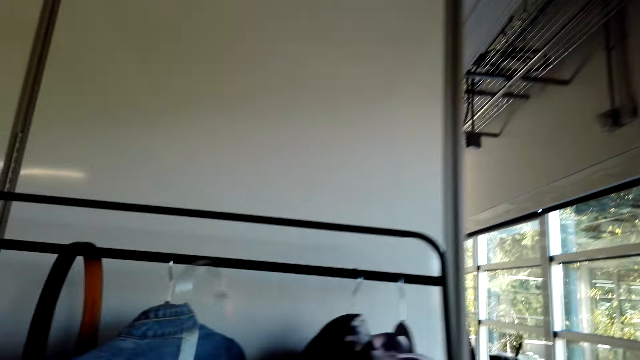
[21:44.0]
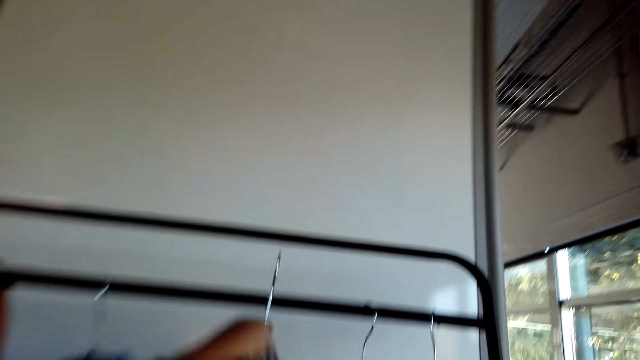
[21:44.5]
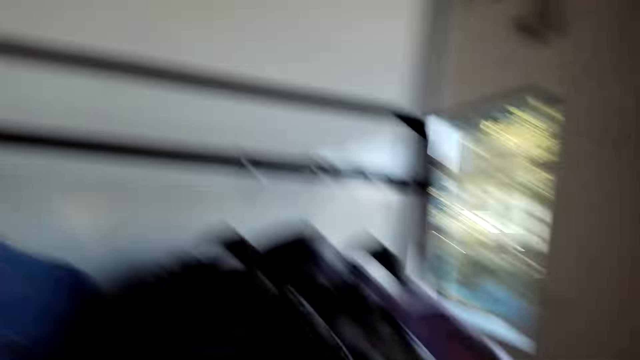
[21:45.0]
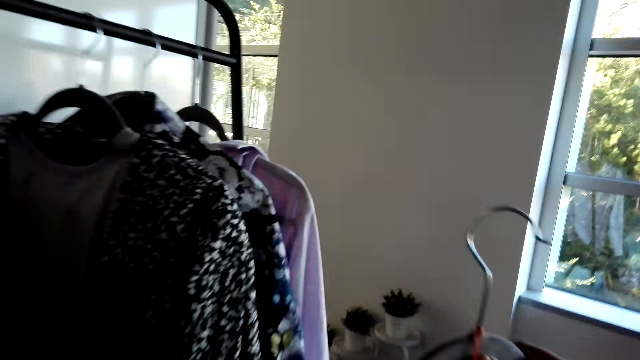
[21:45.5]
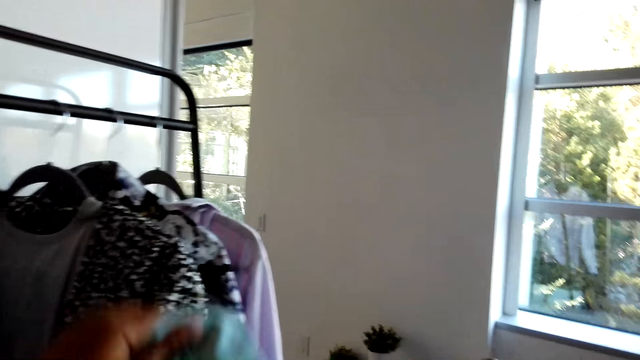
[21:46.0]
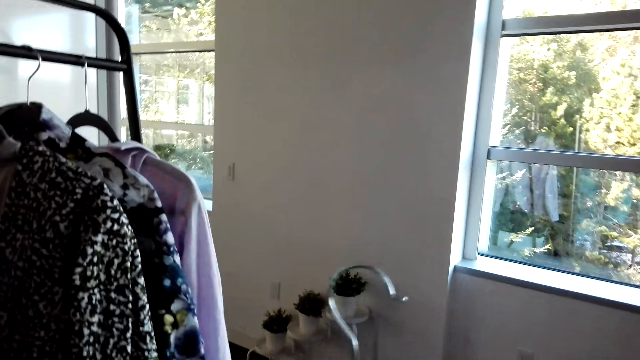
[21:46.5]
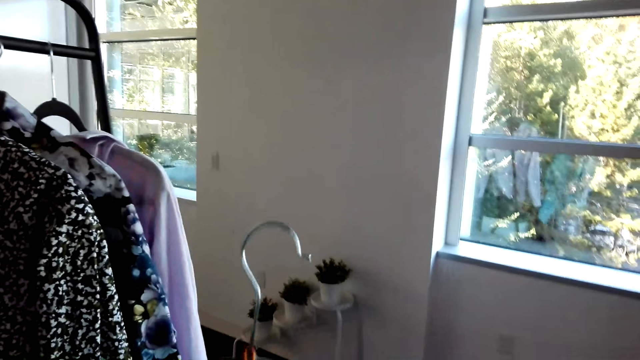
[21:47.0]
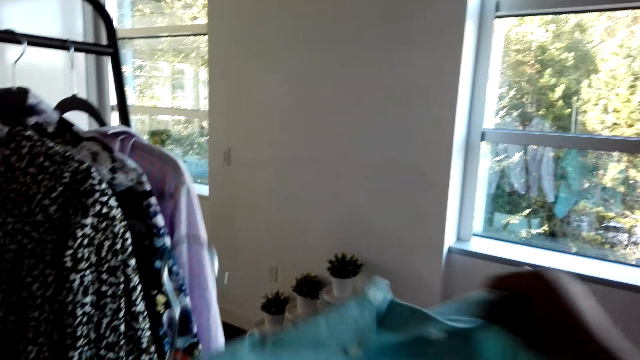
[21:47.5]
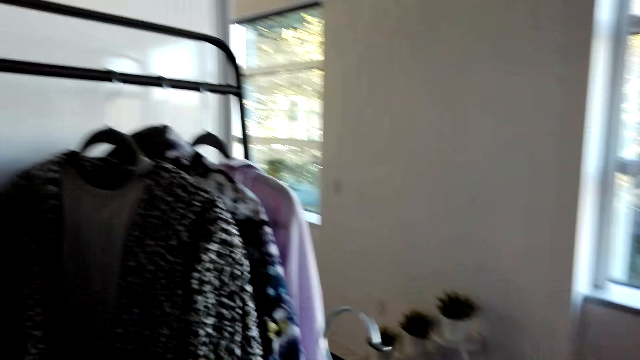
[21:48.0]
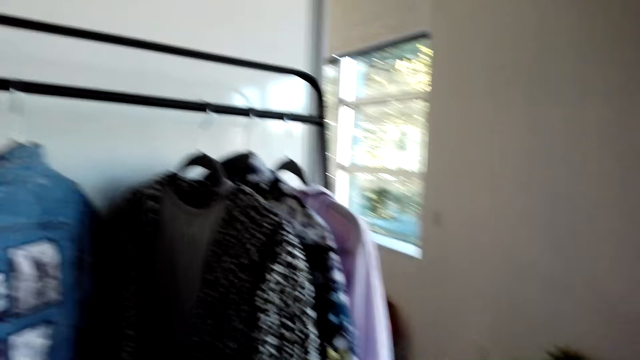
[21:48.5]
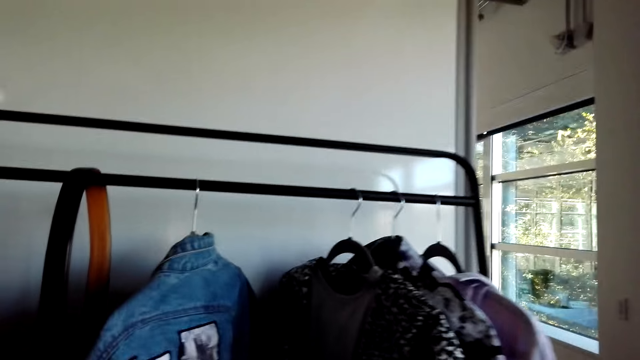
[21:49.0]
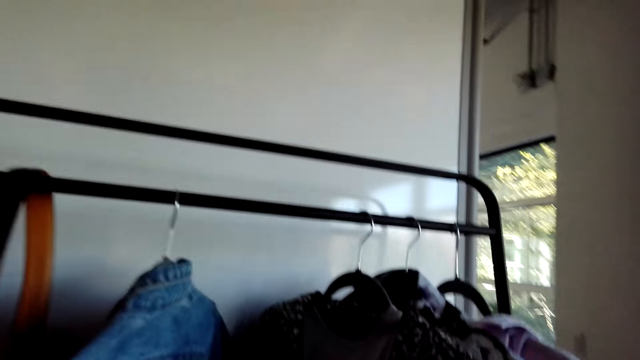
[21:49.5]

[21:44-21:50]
The camera wearer hangs shirts on a cloth rack.

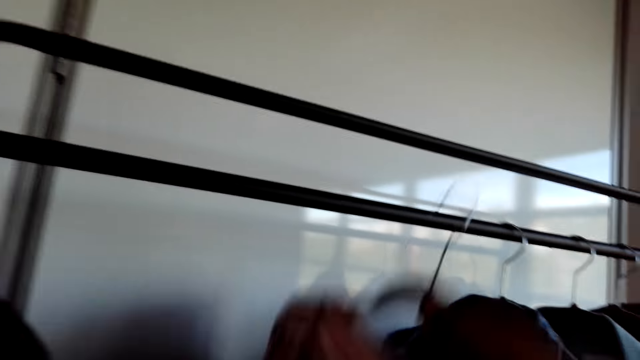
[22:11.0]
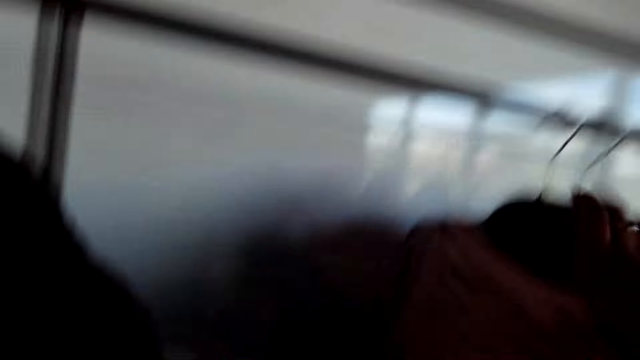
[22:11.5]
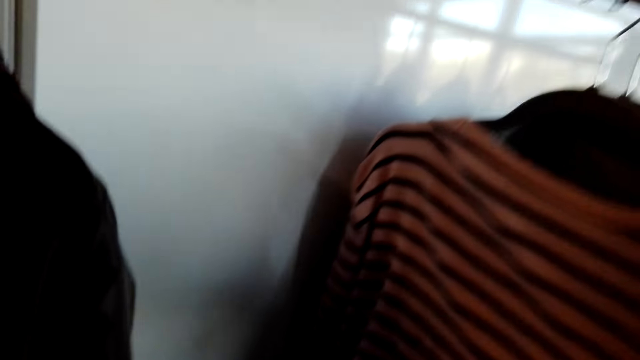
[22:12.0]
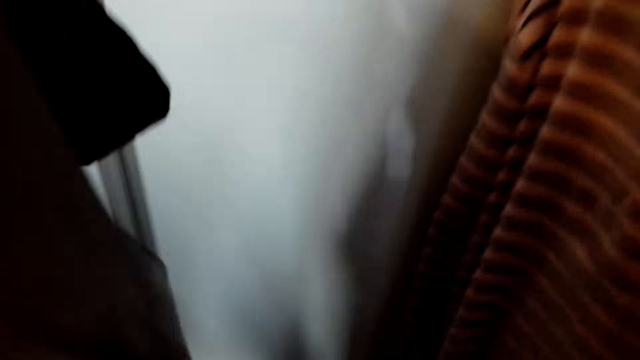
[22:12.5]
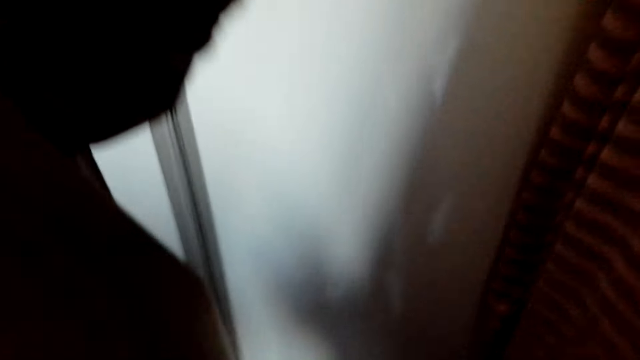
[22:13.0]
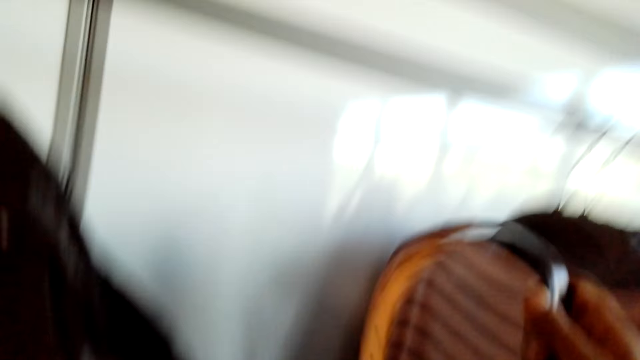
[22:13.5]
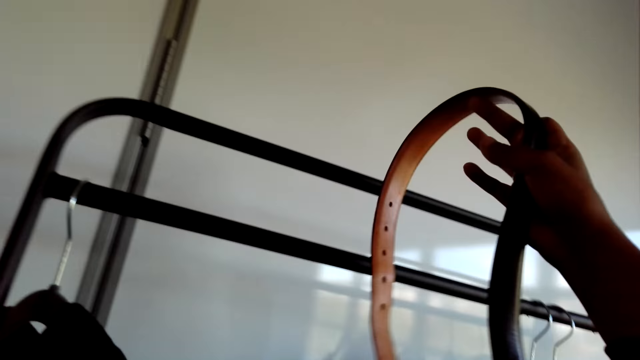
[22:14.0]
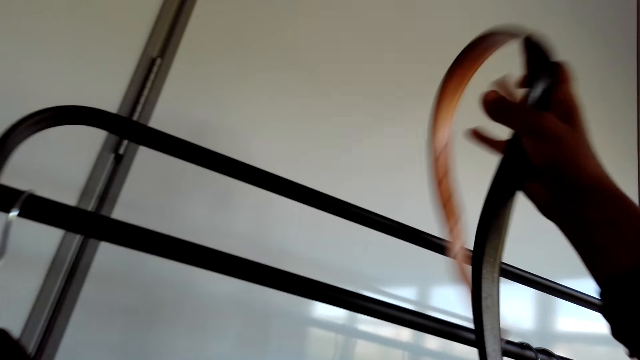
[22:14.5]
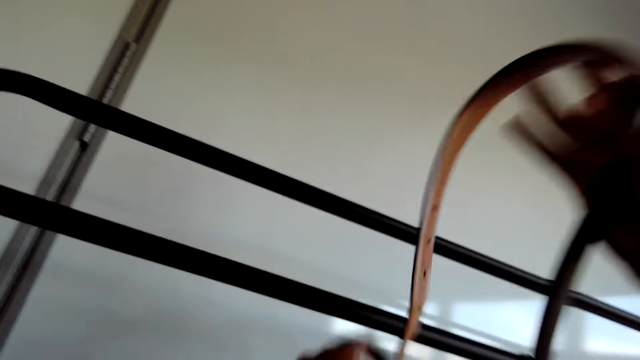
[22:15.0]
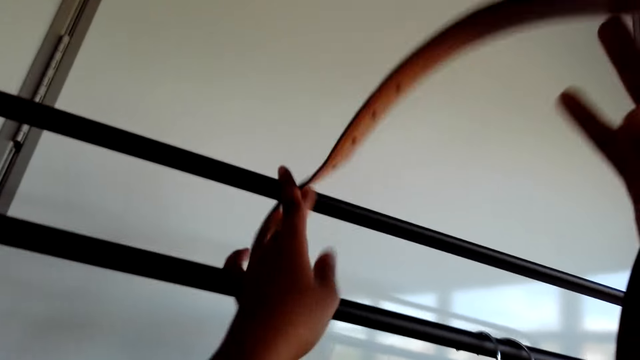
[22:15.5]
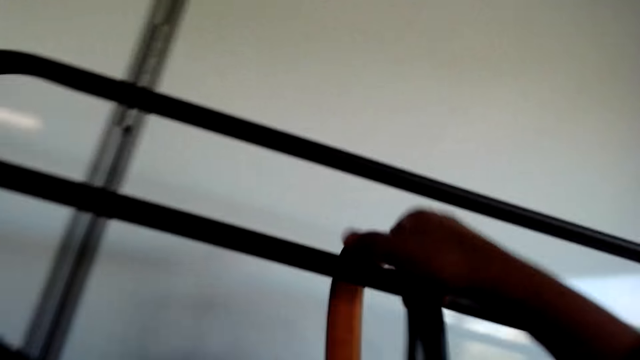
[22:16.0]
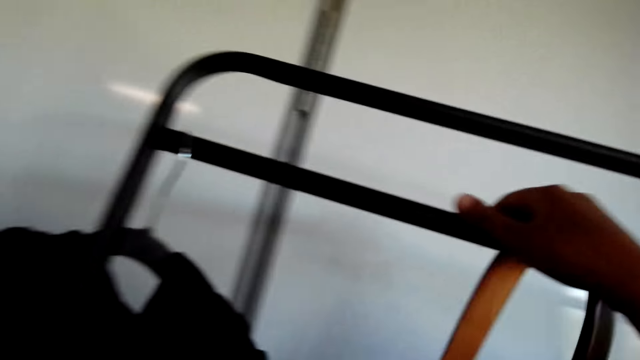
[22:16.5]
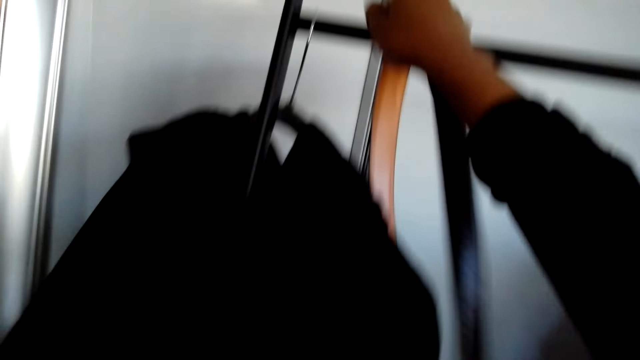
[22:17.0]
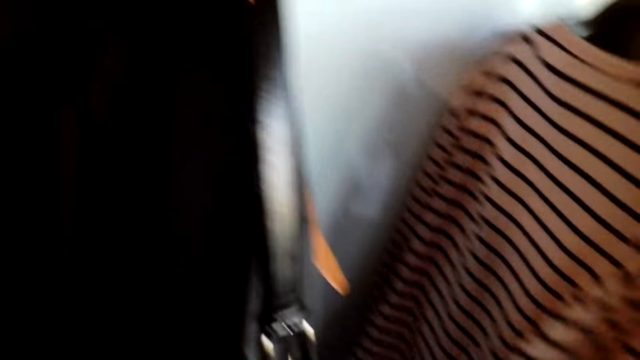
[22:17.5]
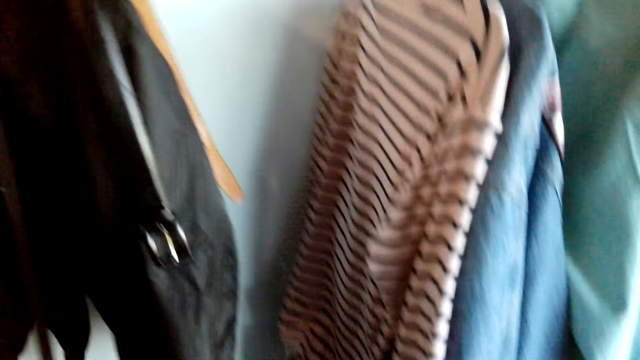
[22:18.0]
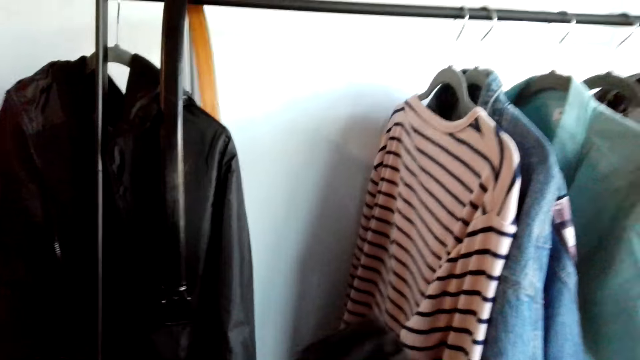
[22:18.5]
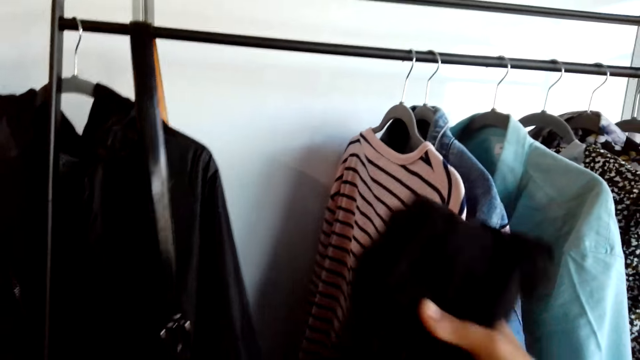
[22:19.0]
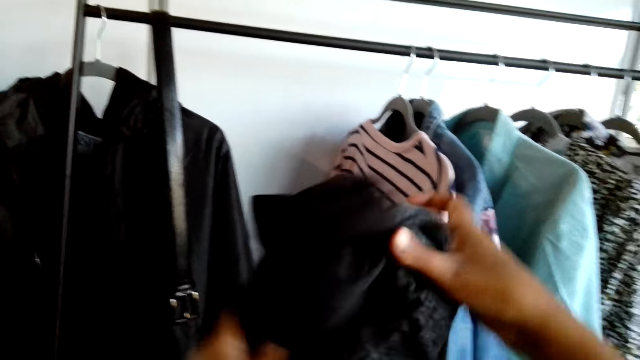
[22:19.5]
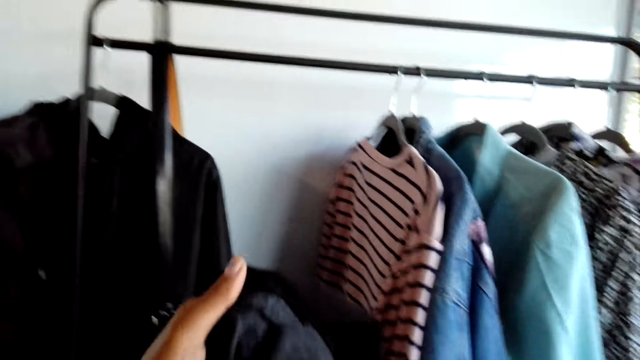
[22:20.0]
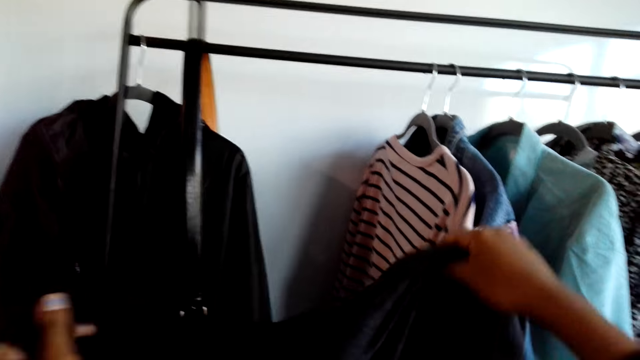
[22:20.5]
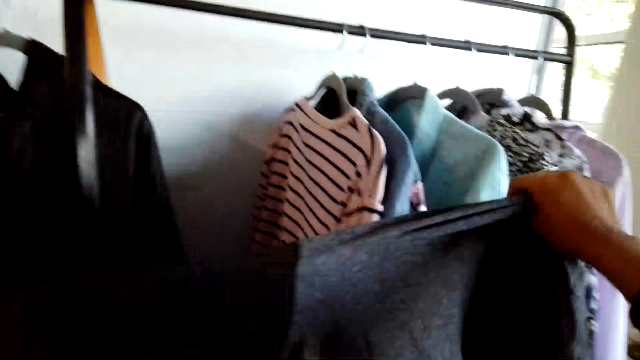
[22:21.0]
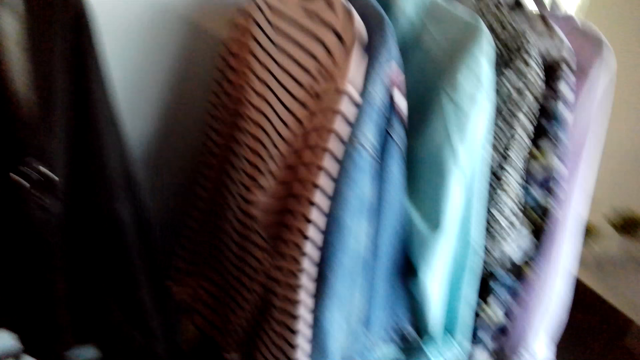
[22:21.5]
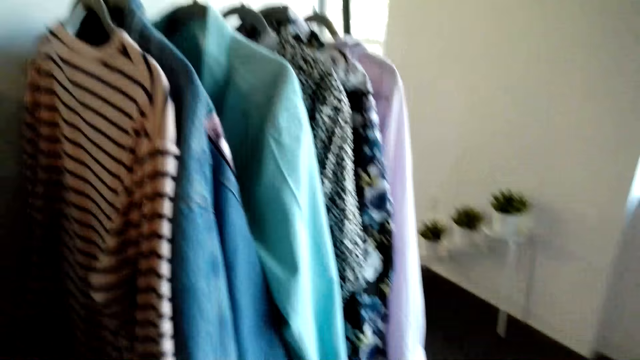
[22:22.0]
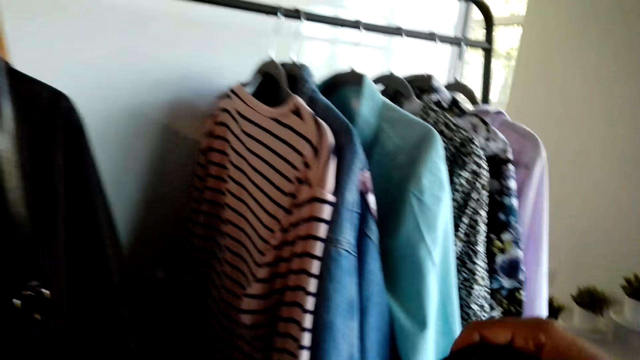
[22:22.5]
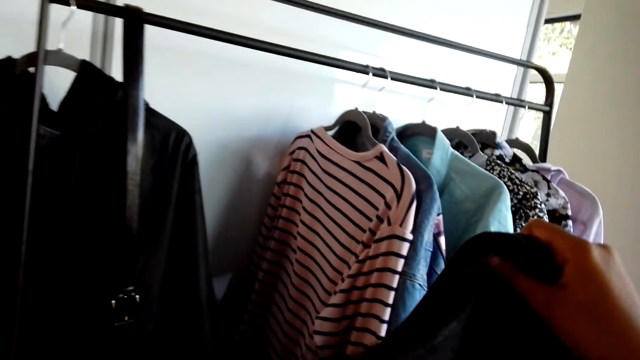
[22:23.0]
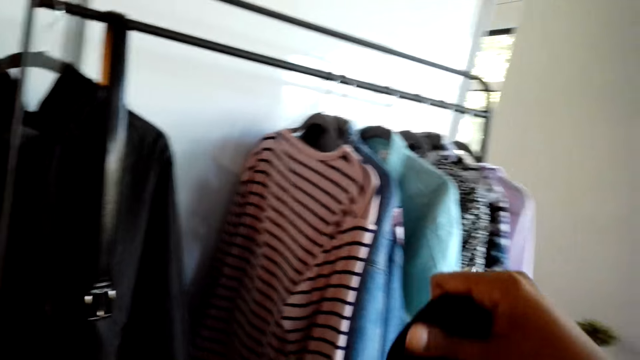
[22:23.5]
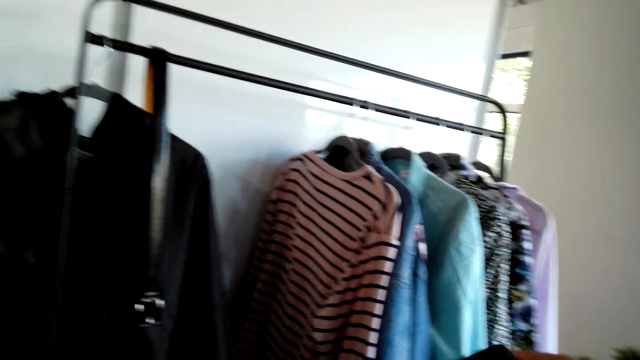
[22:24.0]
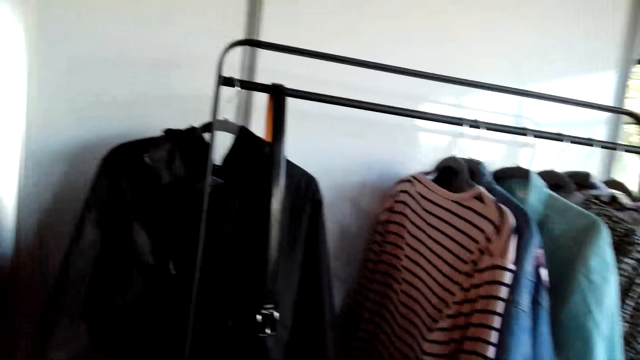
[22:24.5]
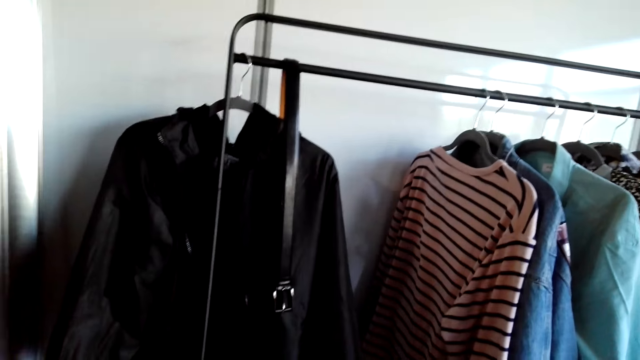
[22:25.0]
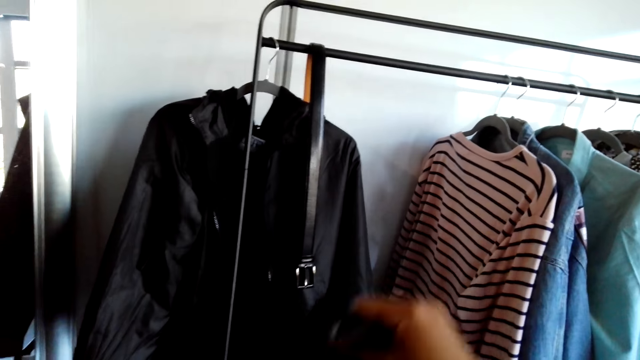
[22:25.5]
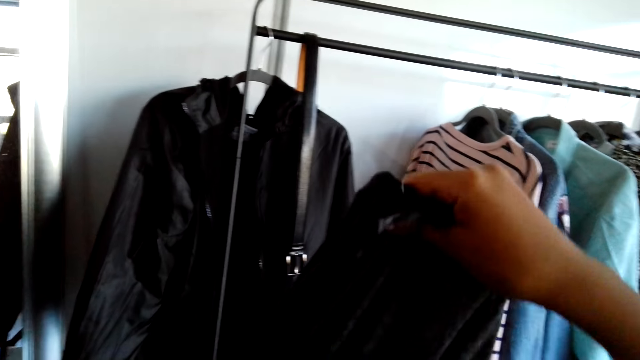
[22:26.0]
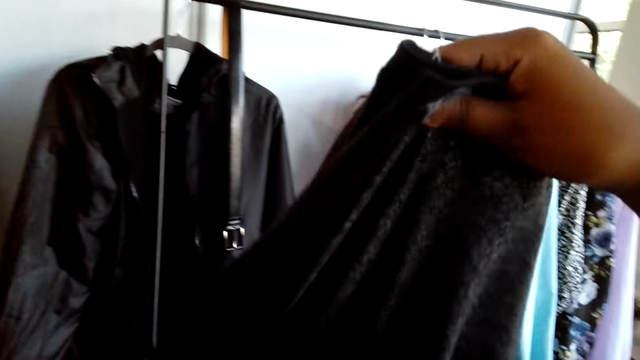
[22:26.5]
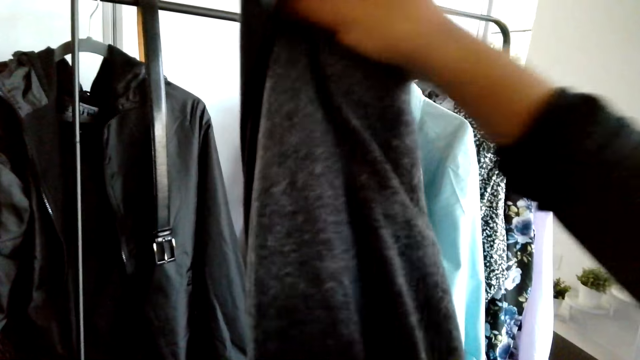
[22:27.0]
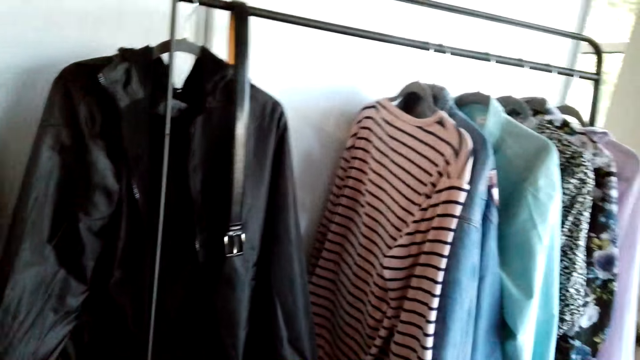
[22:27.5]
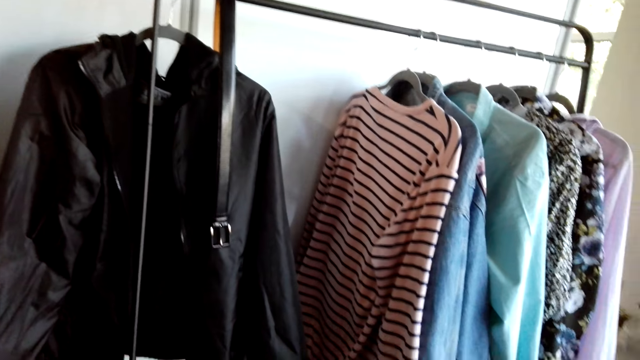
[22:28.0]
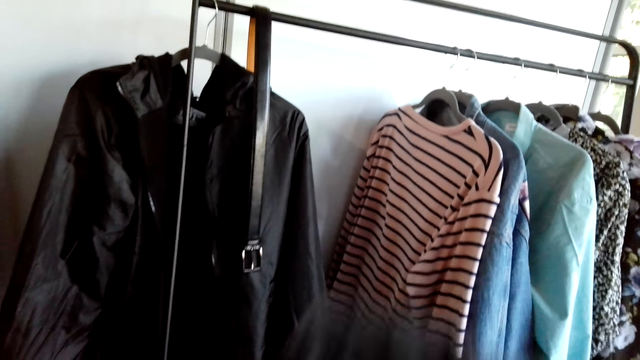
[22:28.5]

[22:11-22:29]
The camera wearer hangs the clothes. They hang the belt.
